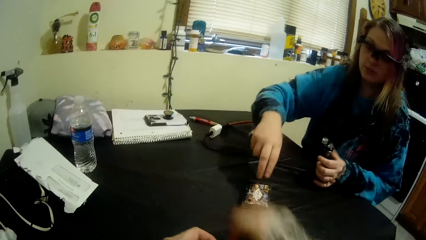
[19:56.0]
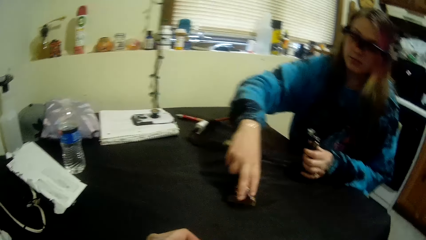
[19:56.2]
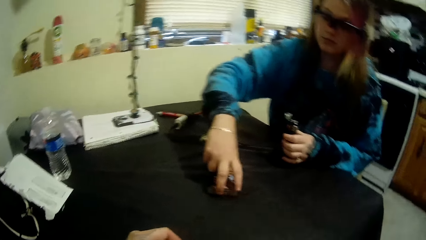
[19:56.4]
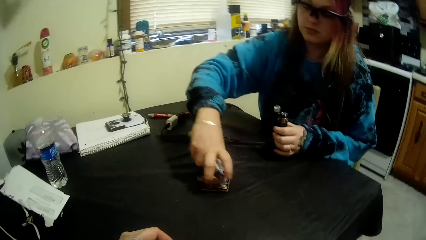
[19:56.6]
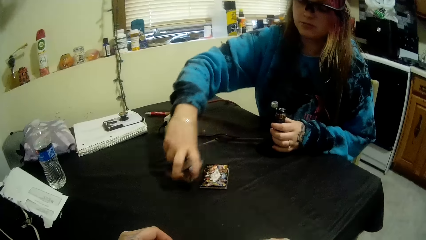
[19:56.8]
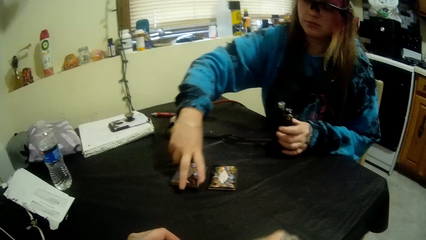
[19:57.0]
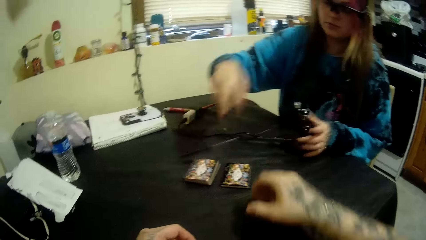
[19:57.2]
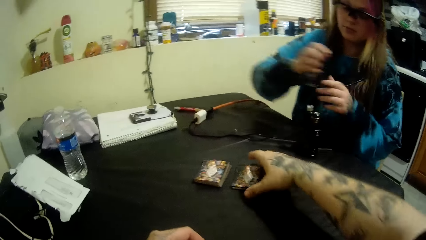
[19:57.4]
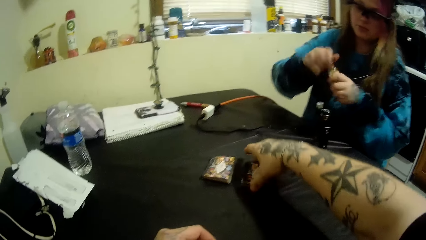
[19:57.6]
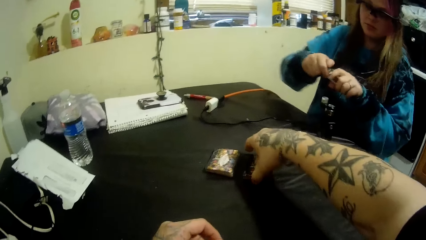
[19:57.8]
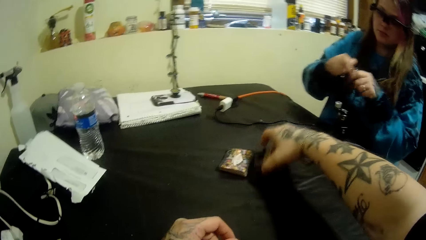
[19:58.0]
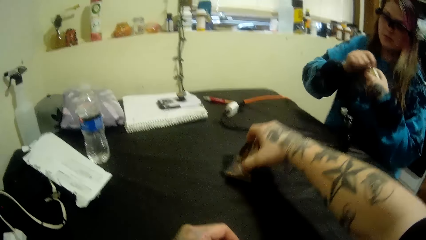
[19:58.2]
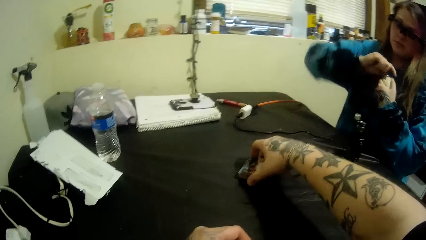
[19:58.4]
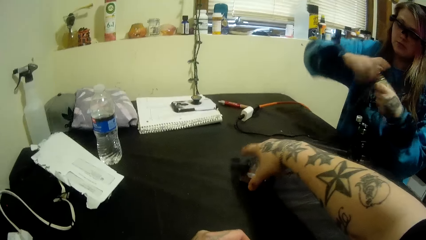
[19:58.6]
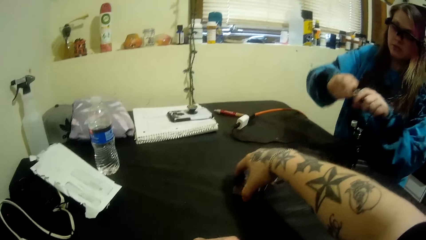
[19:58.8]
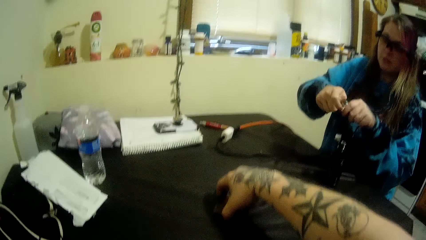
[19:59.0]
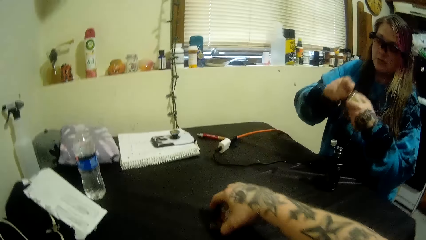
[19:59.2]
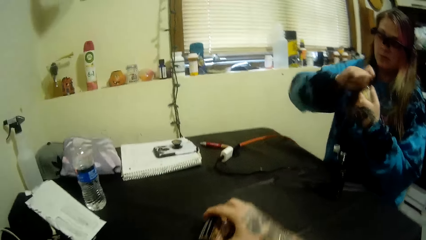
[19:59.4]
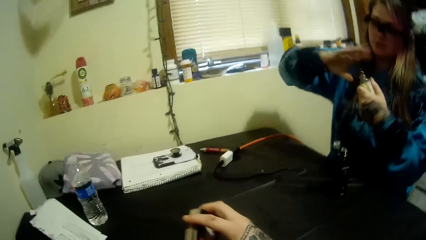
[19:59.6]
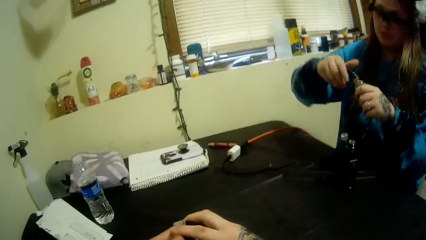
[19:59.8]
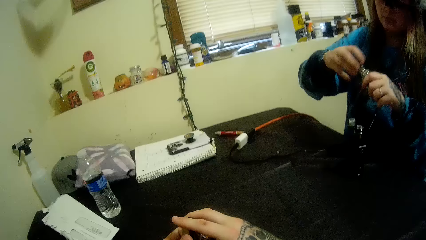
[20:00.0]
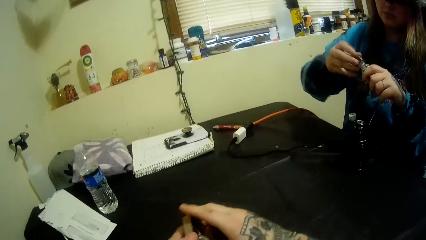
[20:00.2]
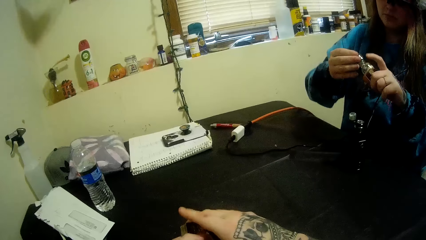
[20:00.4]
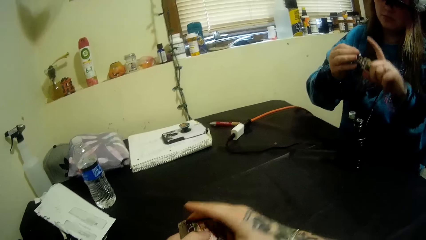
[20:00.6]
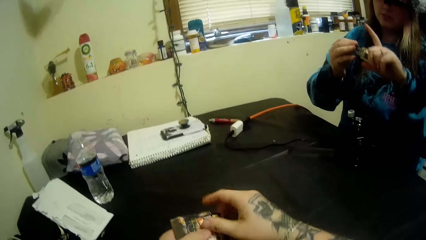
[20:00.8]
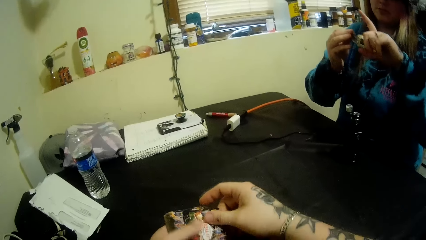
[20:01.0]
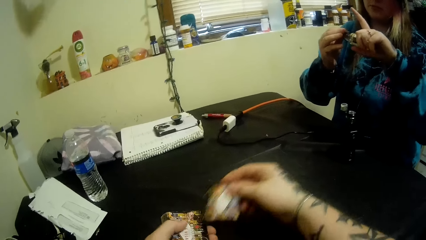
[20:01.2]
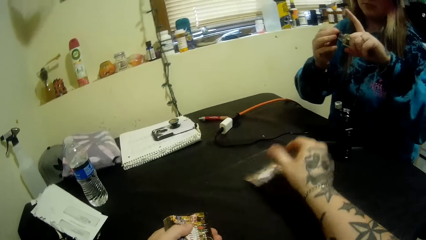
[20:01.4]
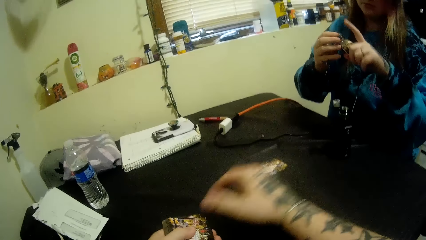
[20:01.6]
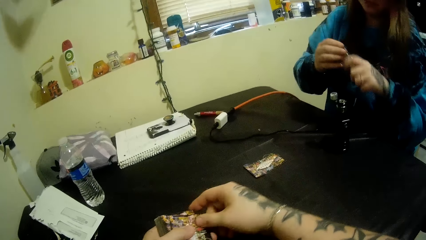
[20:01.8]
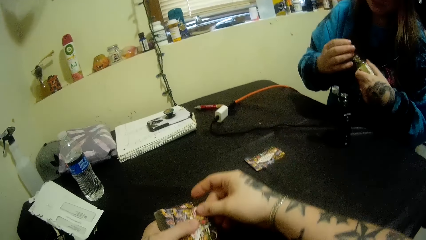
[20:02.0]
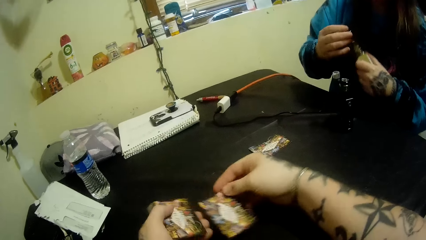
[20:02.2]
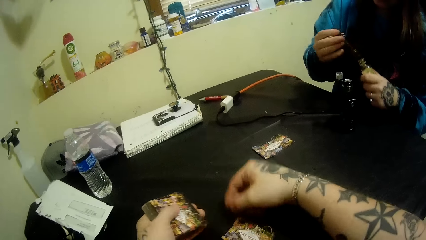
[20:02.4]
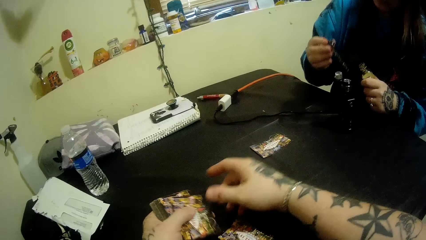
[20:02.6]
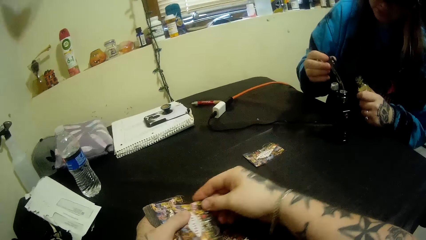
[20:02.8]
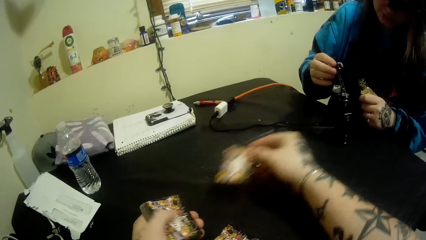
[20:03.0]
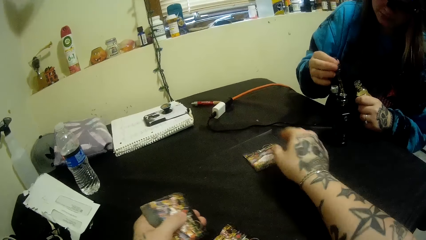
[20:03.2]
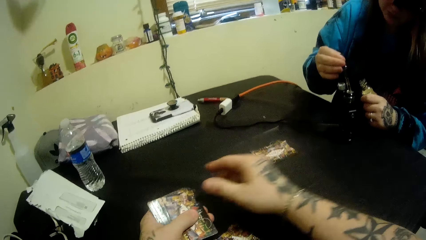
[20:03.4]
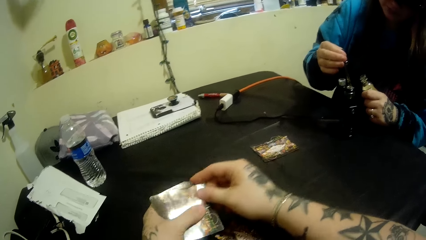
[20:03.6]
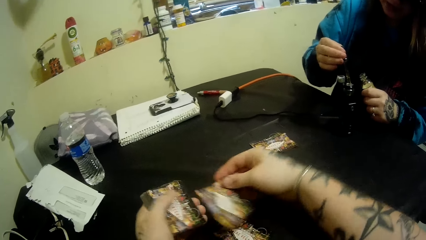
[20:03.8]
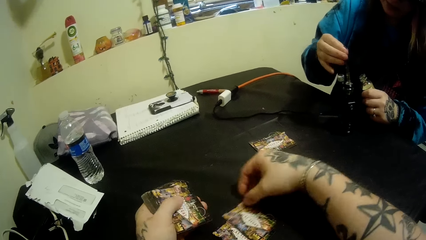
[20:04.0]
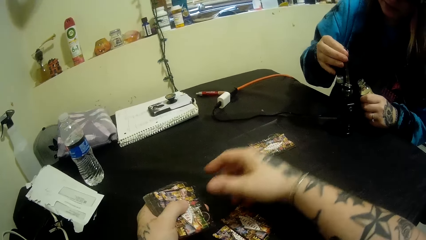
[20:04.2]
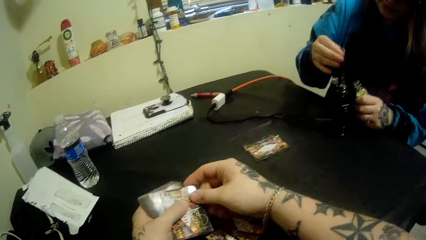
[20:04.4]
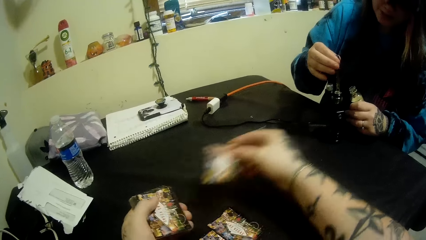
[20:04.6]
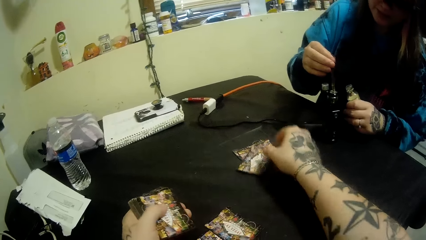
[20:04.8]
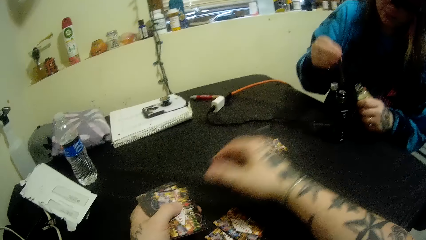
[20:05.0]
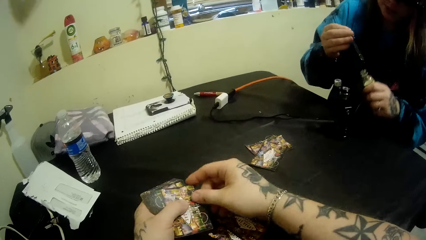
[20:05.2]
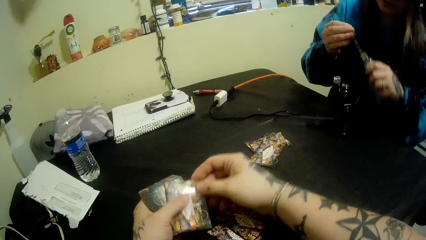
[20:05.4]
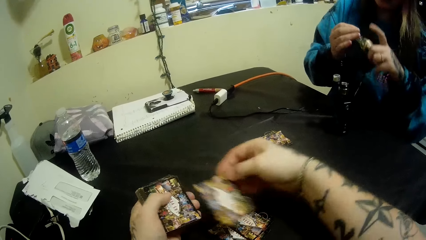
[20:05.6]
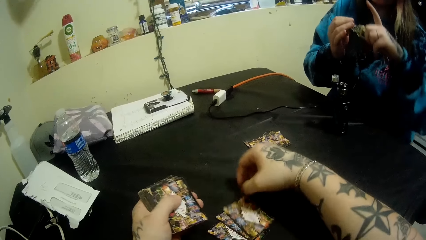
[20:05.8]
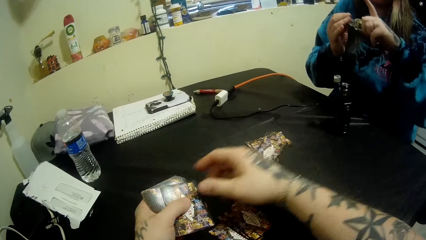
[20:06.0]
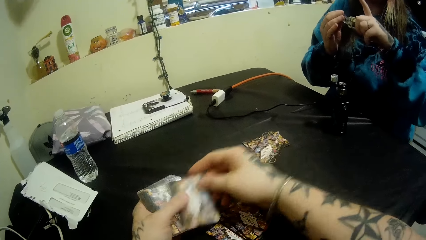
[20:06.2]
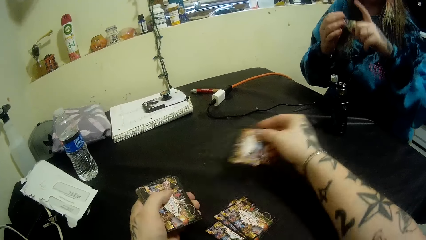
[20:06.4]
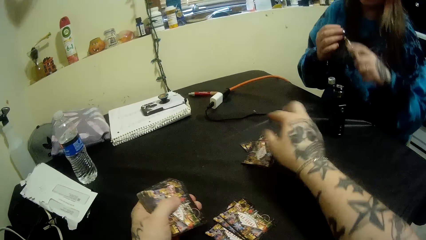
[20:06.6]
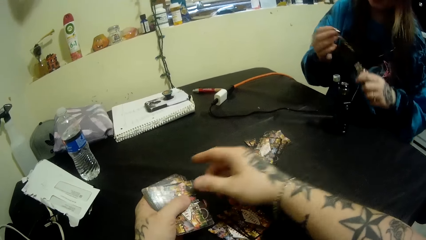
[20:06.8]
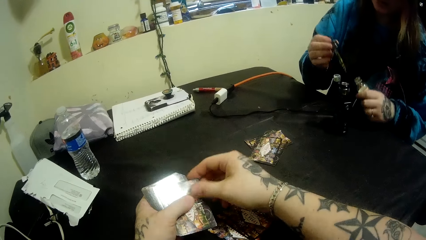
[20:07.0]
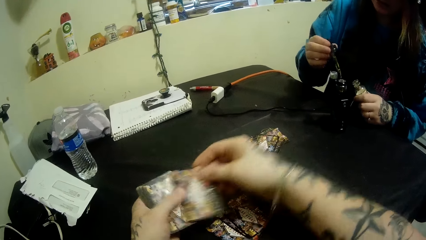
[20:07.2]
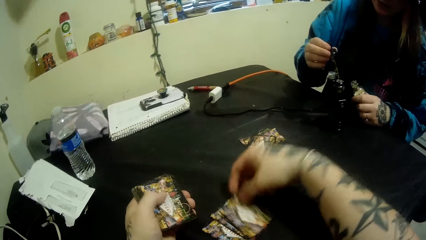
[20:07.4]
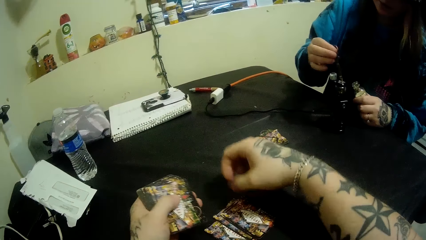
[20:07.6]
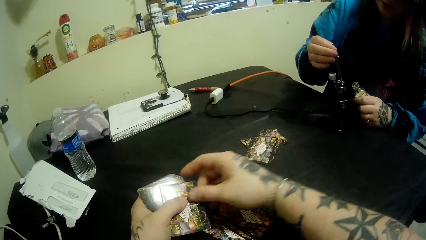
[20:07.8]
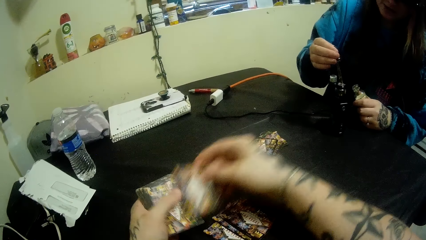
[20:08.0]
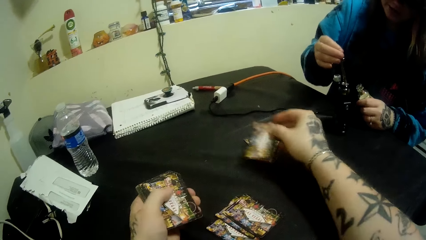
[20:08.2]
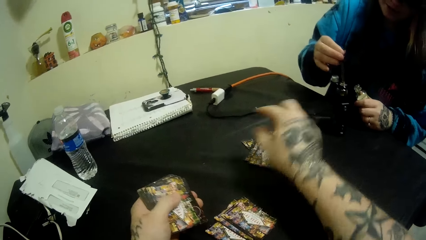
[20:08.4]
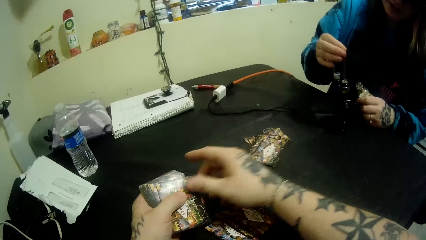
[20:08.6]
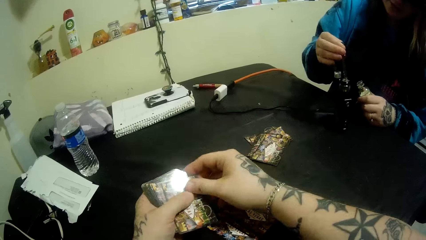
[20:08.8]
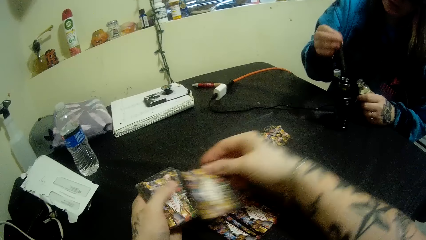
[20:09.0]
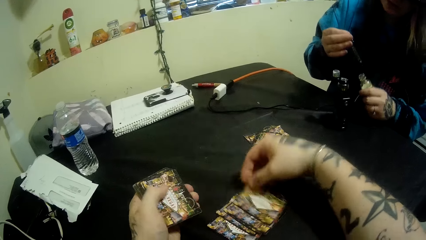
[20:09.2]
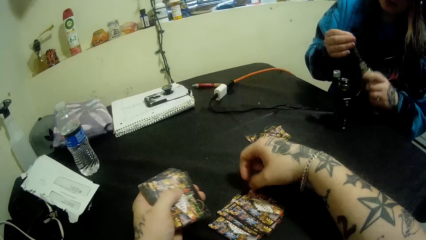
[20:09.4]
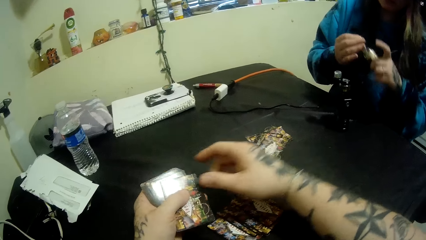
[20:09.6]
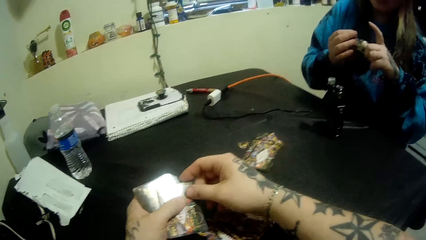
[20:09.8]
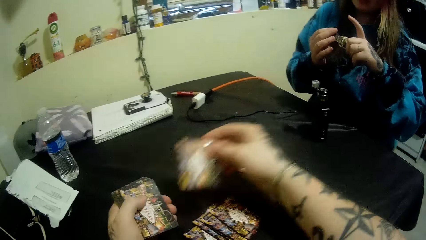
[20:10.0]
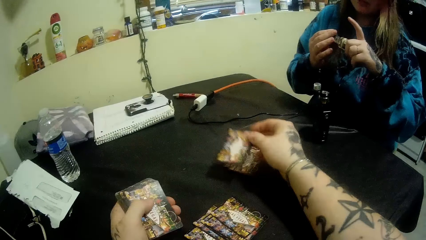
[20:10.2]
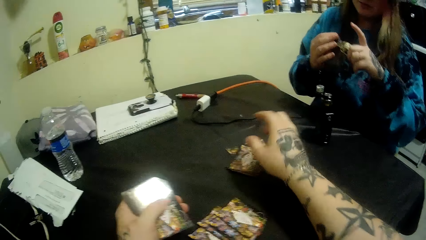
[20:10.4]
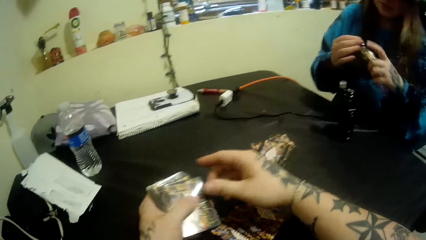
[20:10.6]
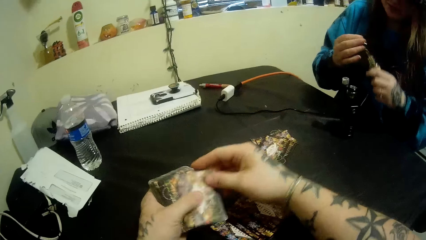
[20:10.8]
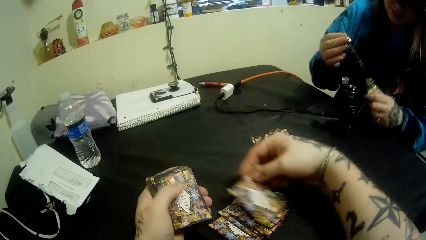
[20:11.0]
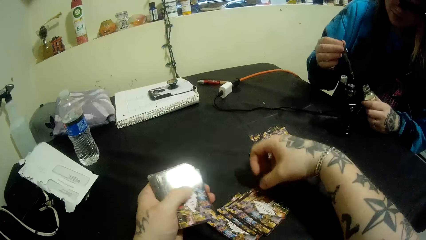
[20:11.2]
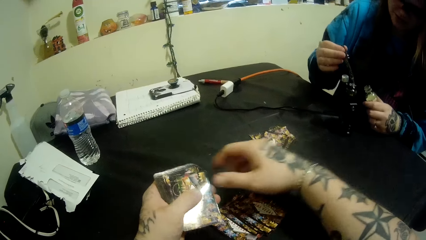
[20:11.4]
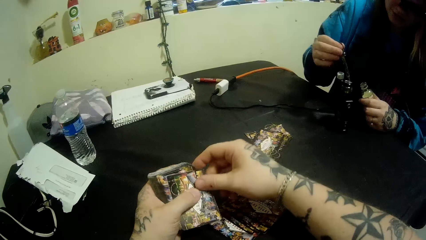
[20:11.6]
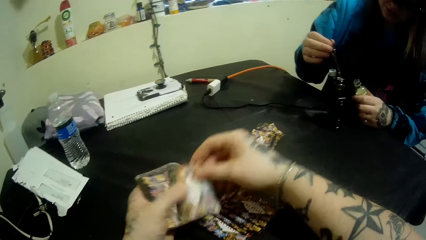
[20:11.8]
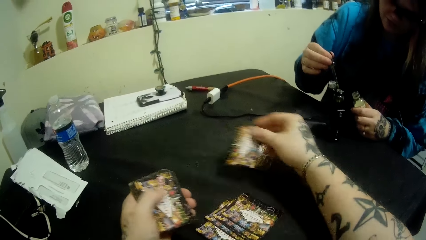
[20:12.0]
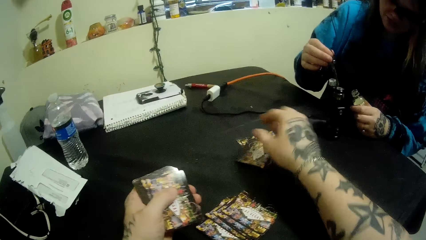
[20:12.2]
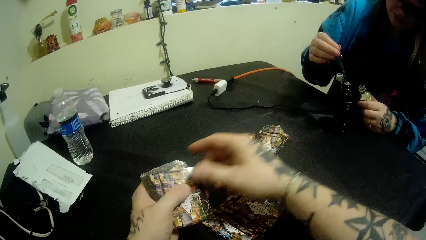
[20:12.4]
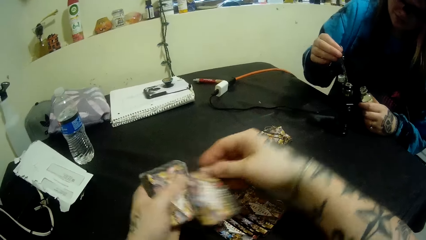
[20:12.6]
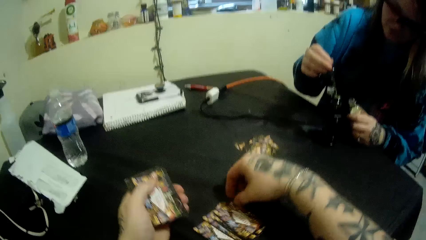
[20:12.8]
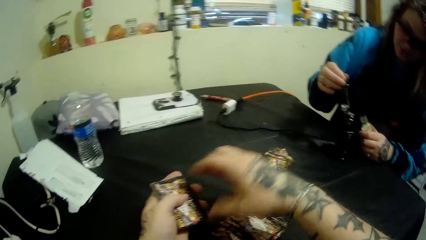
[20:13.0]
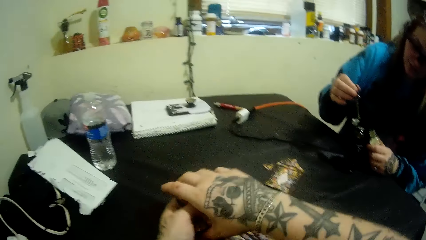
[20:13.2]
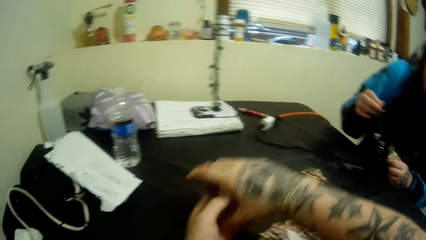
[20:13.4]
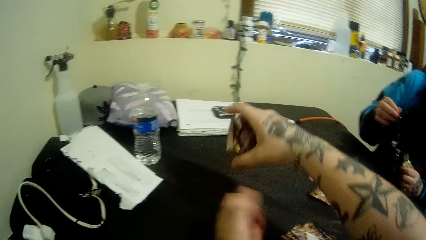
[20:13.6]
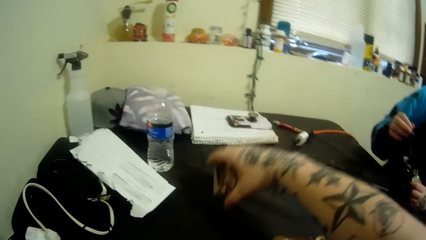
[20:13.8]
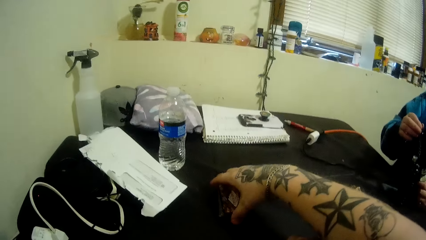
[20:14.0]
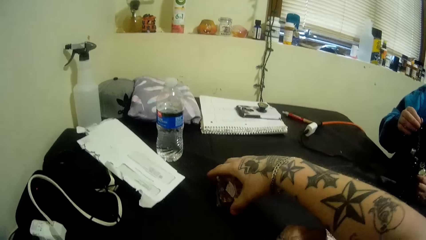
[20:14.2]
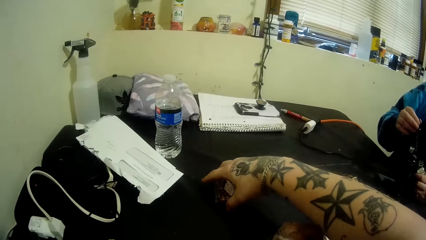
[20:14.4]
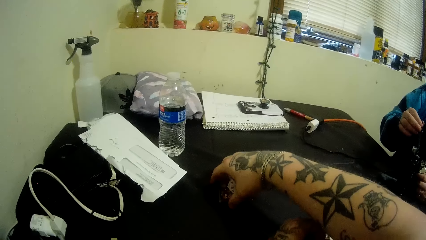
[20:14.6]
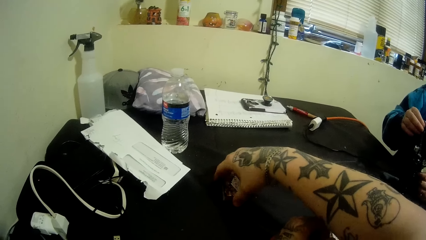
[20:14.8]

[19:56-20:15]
The camera wearer talks to a woman. The woman divides the cards on the table with her right hand. The camera wearer picks up the cards next to the woman. The woman opens the second bottle with her hands. The camera wearer packs the card on the table with his right hand. He places the cards on another deck. He talks to the woman. He picks up the deck with his hand. He talks to the woman. He distributes the cards with his hands. He picks a card from the deck and places the card next to the woman. He picks a card from the deck. He talks to the woman. He places the card on the table. He picks a card from the deck. The woman transfers some liquid from the second bottle into the bottle with a dropper in her right hand. The camera wearer places the card next to the woman. He picks a card from the deck and places the card on the table. He picks a card from the deck and places the card next to the woman. The woman talks to the camera wearer. The camera wearer picks a card from the deck and places the card on the table. He picks a card from the deck and places the card next to the woman. The woman talks to the camera wearer. The camera wearer picks a card from the deck. The woman talks to the camera wearer. The camera wearer places the card on the table. He picks a card from the deck and places the card next to the woman. He picks a card from the deck and places the card on the table. He picks a card from the deck and places the card next to the woman. He talks to the woman. He picks a card from the deck and places the card on the table. He talks to the woman. He picks a card from the deck and places the card next to the woman. He talks to the woman. He picks a card from the deck and places the card on the table. He talks to the woman. He places the cards on his right hand. He puts the cards on the table with his right hand. He talks to the woman.
